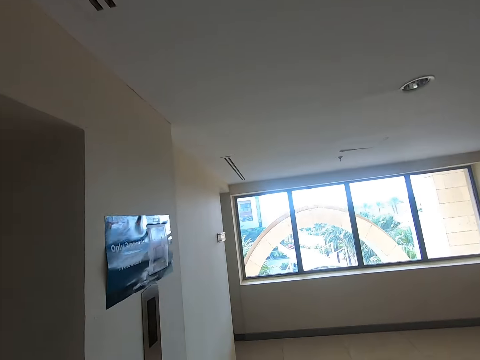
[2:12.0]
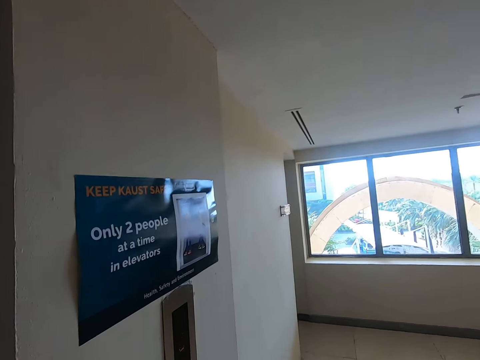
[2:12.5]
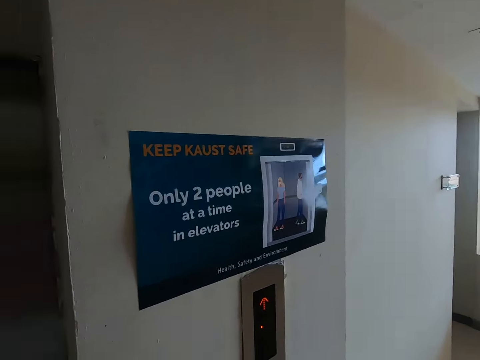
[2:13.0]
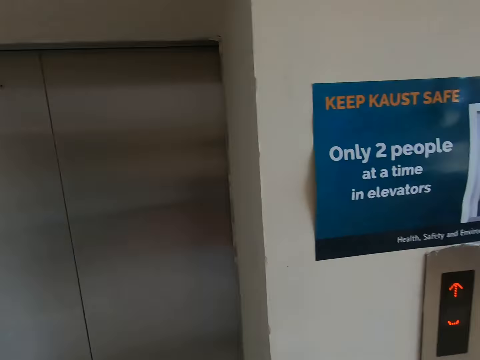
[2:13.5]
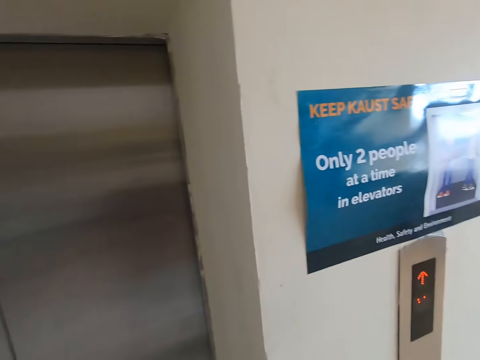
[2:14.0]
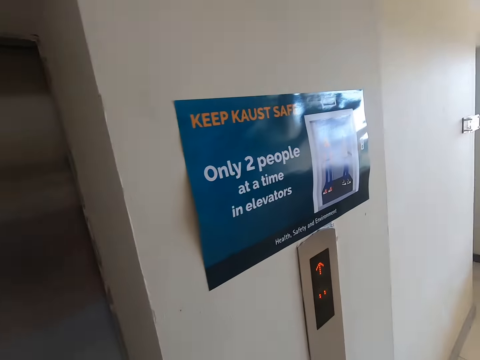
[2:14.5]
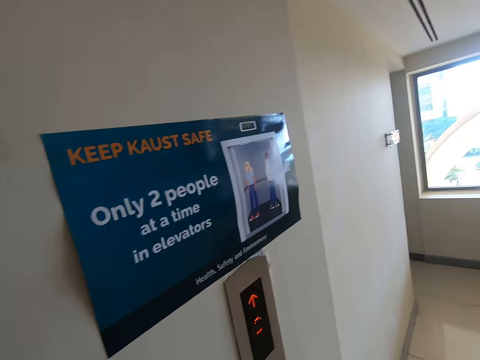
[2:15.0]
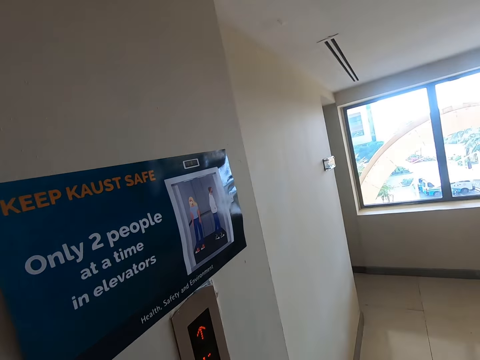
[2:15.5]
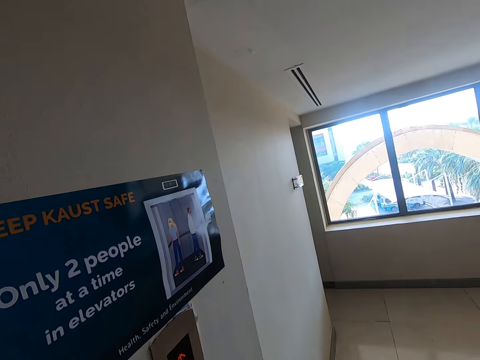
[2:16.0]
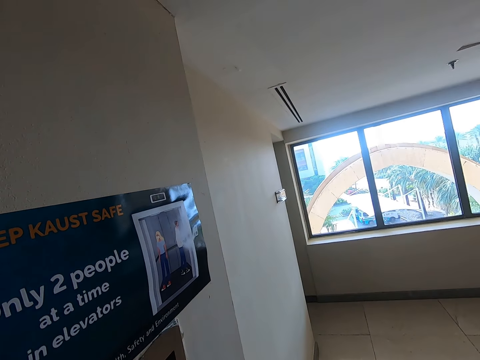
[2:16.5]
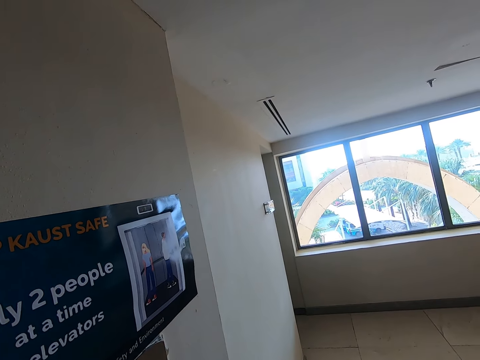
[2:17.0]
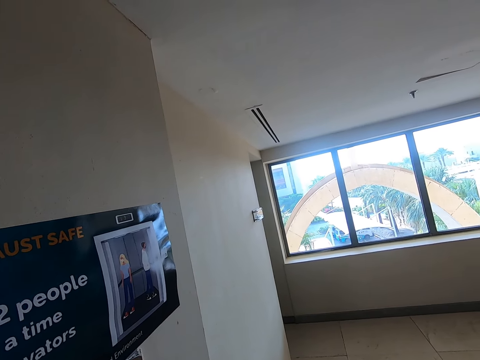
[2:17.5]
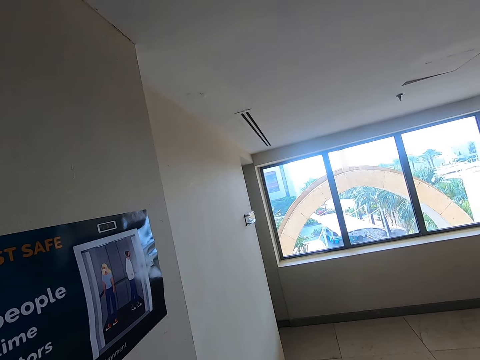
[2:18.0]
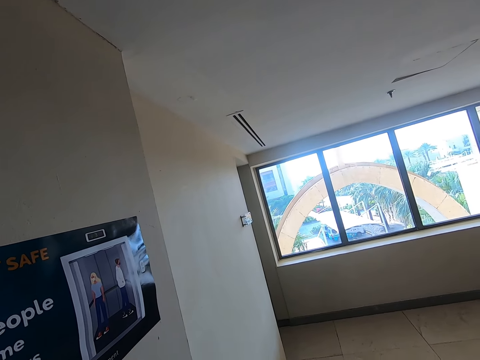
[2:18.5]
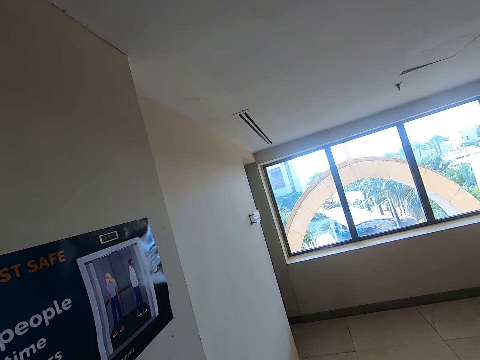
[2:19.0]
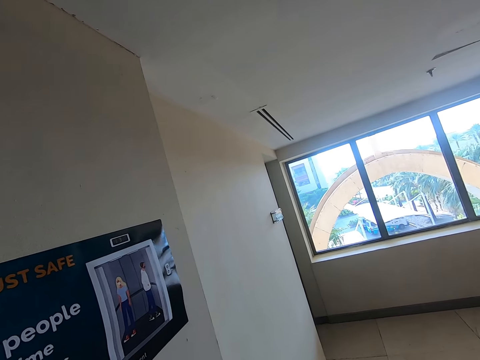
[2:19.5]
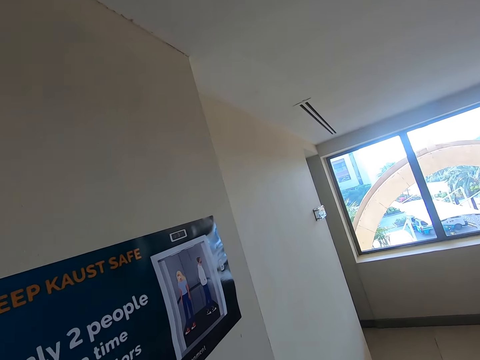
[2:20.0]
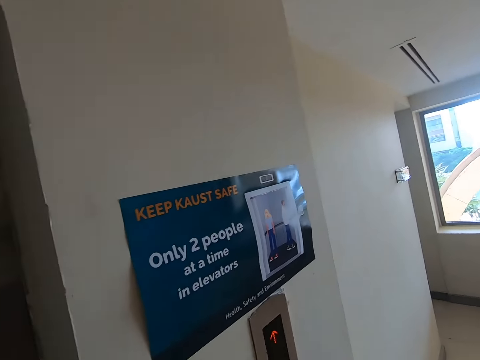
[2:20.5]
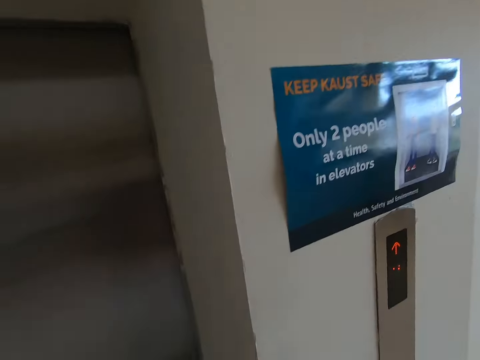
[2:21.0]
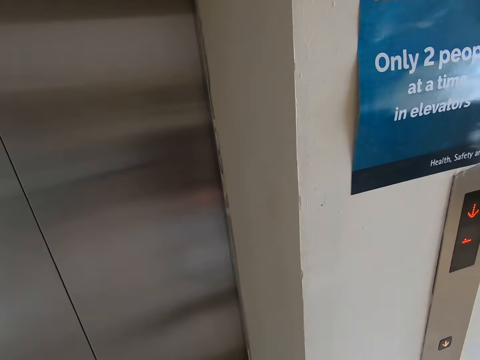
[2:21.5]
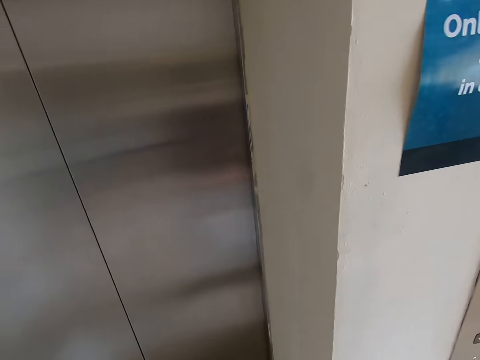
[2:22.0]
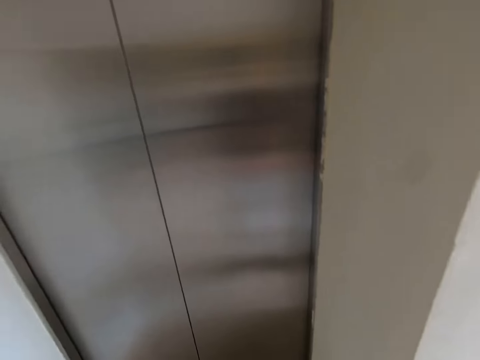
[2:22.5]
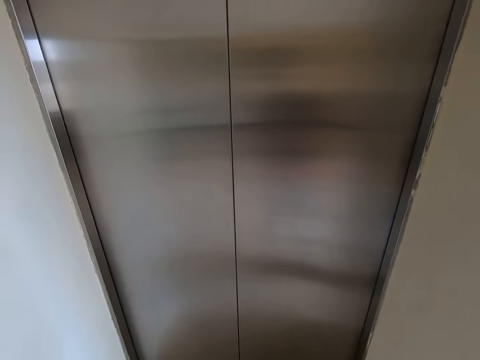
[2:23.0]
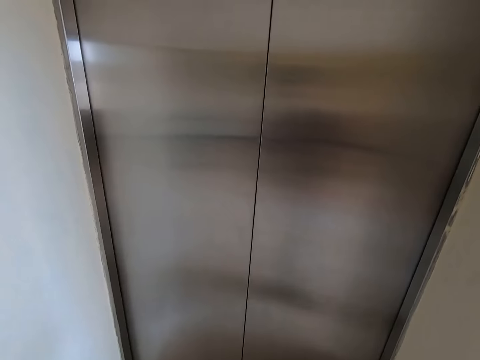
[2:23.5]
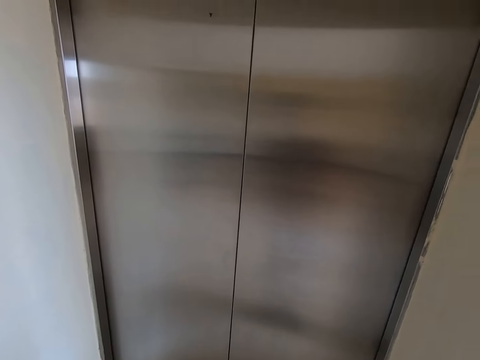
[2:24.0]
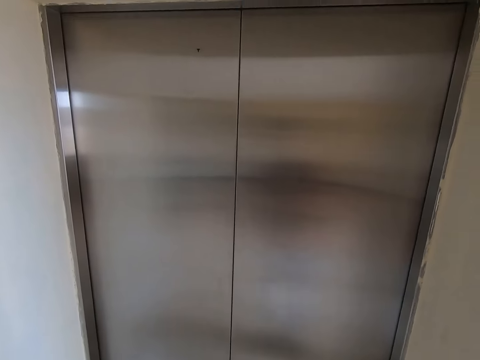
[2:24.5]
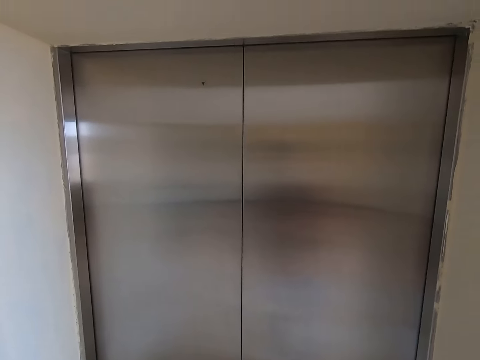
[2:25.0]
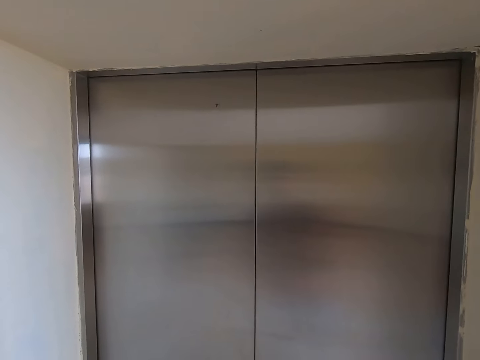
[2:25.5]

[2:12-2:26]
The camera wearer stands by the lift and looks around. They press the lift button. They look at the window. They look at the lift door.

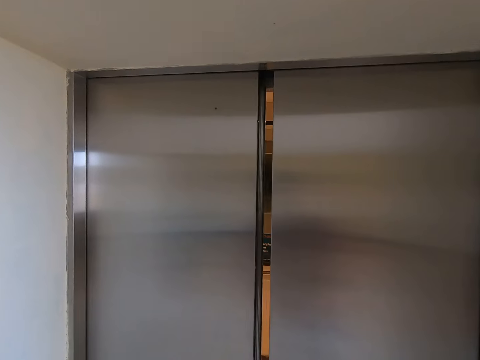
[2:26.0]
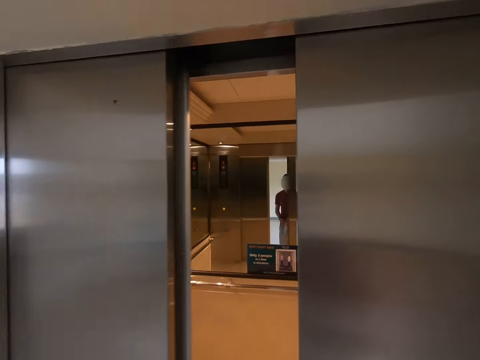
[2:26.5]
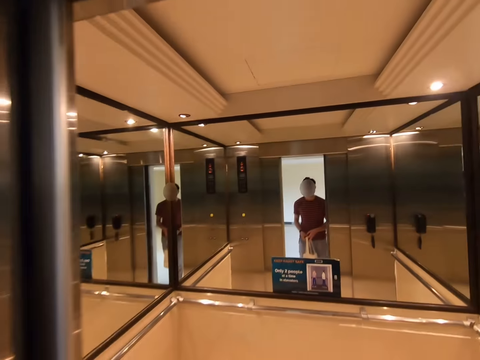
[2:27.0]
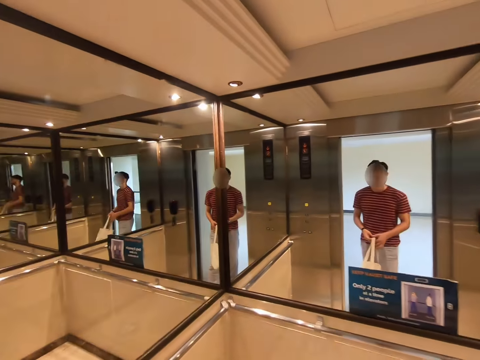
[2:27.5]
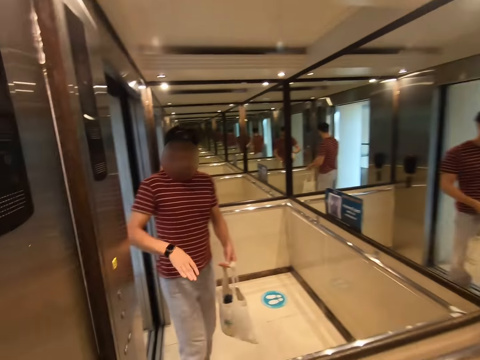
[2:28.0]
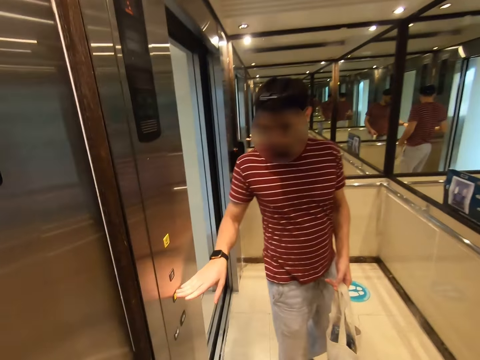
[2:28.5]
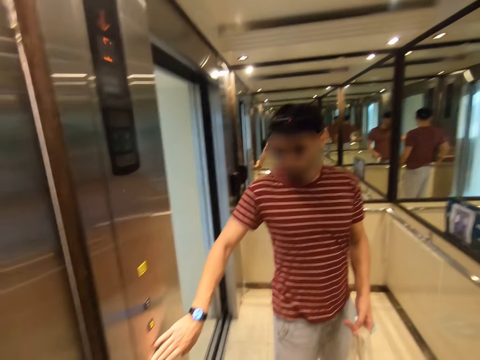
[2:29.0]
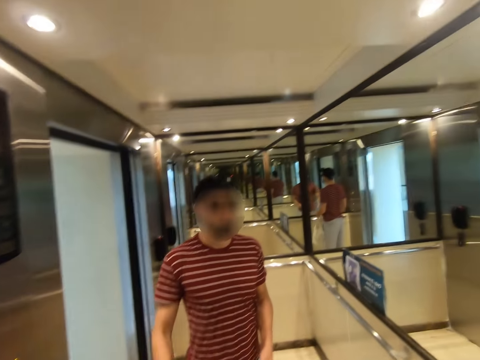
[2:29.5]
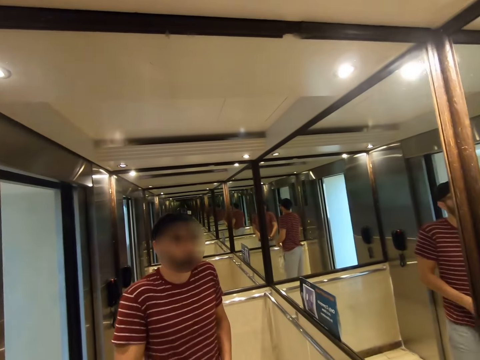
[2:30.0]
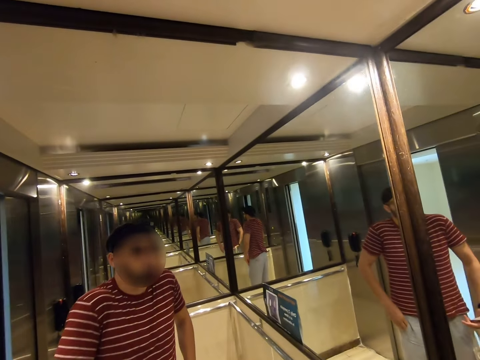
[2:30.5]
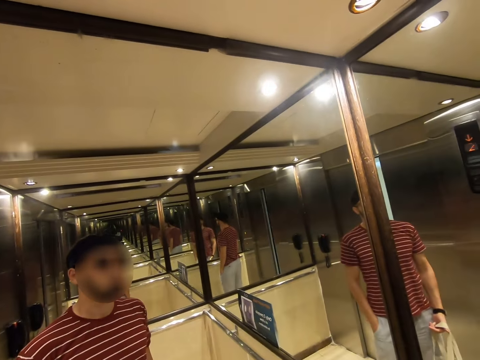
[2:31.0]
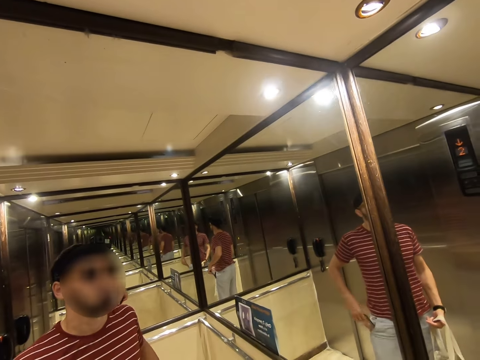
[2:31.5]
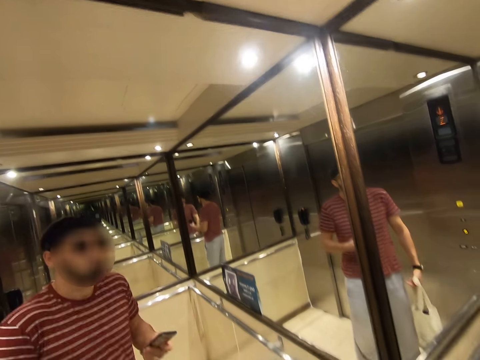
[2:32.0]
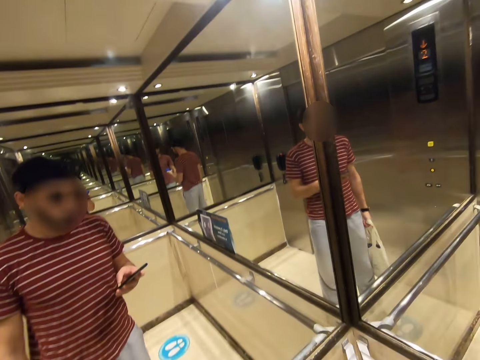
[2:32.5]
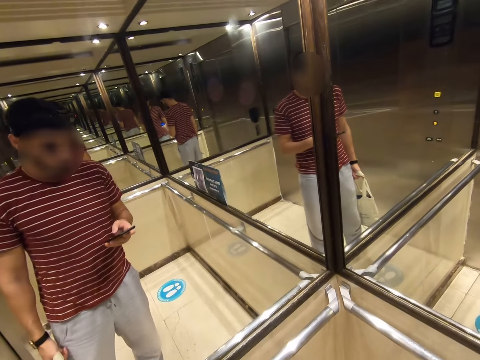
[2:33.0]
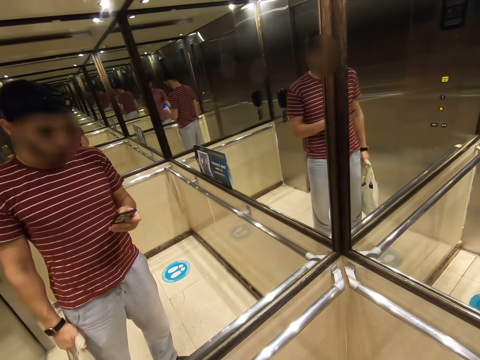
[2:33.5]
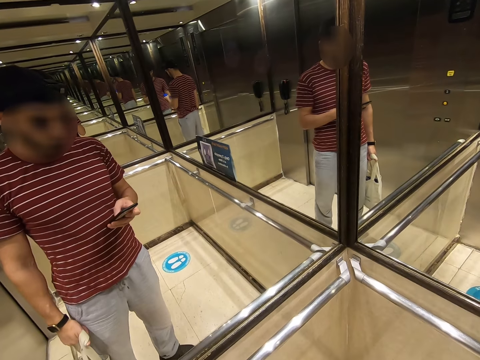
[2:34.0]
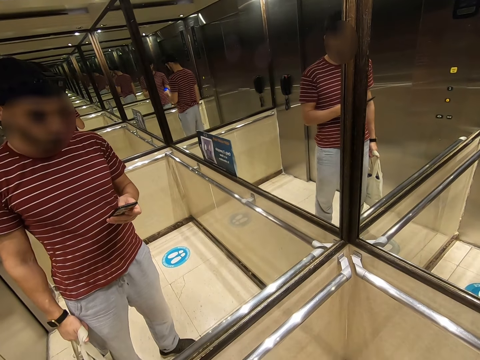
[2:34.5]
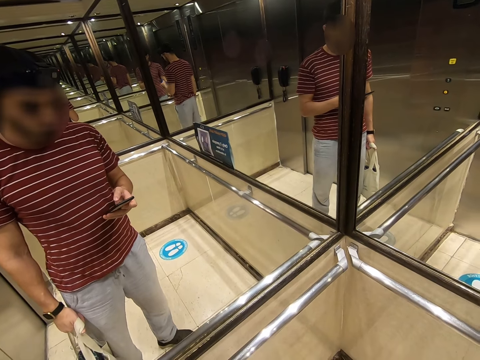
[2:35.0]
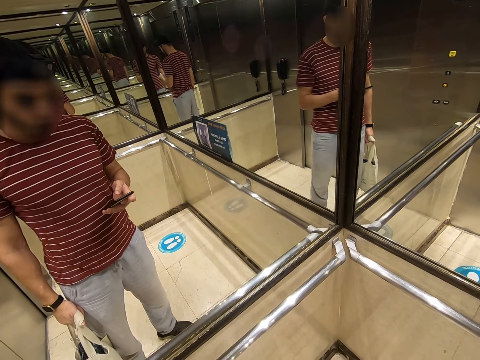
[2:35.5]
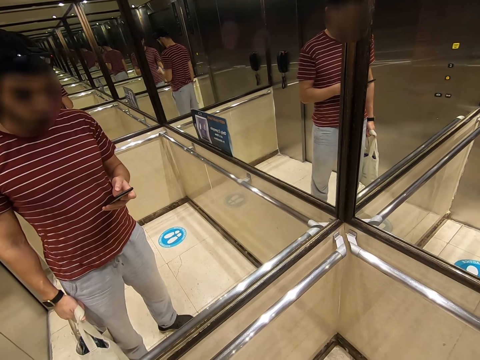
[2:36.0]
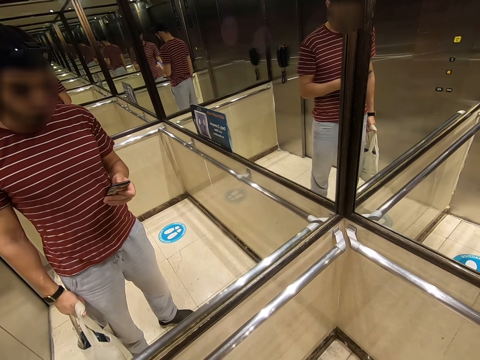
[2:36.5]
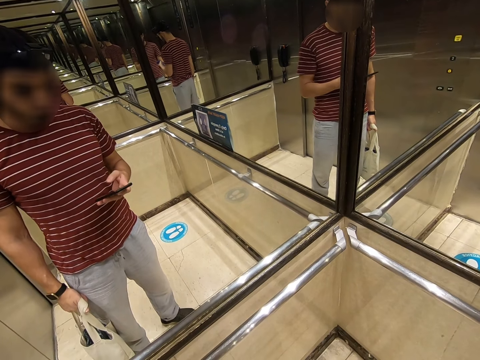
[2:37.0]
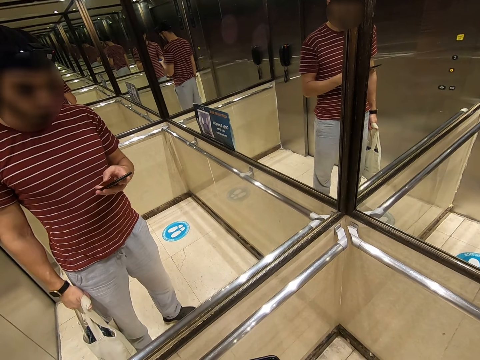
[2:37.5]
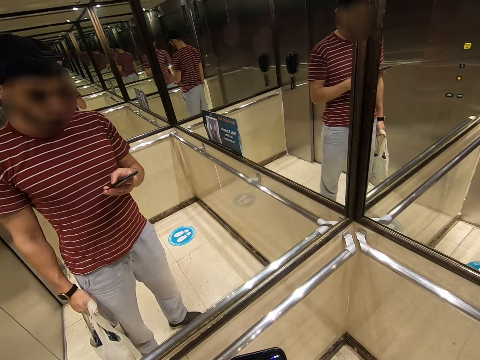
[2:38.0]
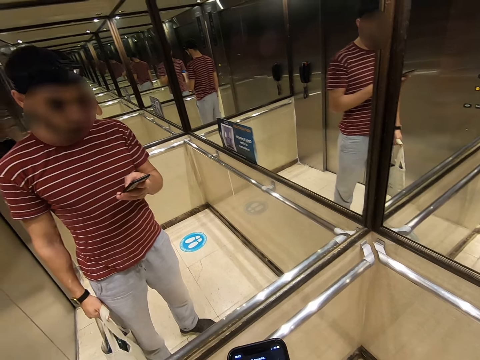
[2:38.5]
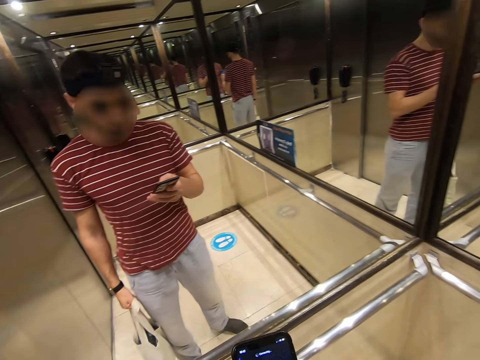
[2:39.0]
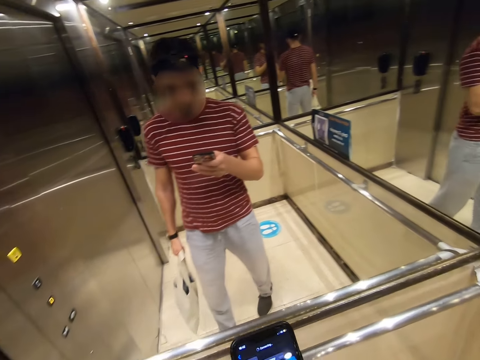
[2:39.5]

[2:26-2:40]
The camera wearer gets into the lift. They press the lift button. They remove the phone from the pocket. They dial the phone.
